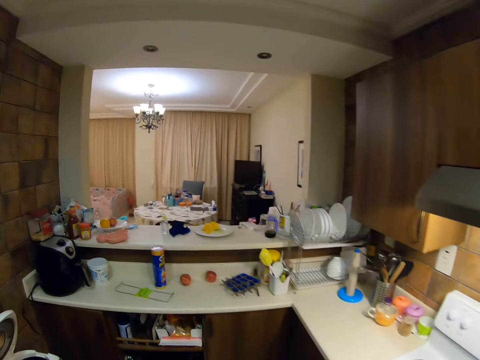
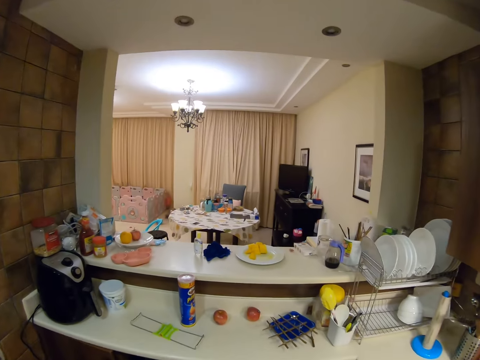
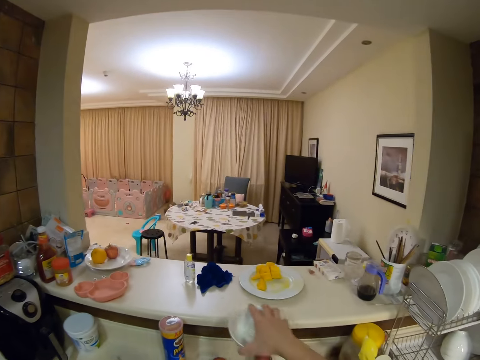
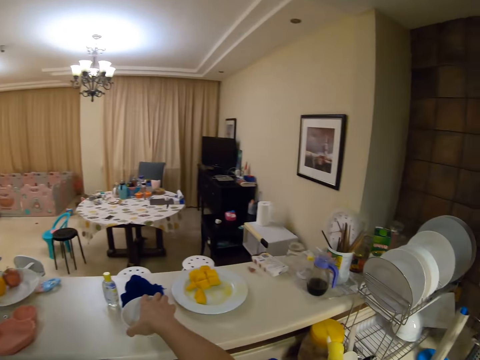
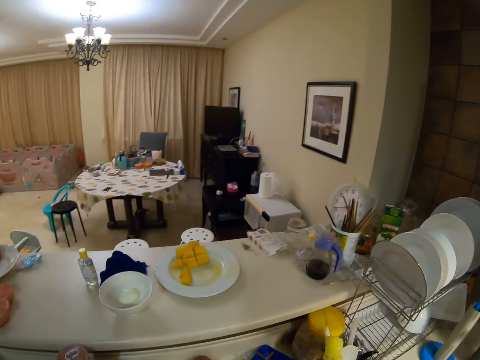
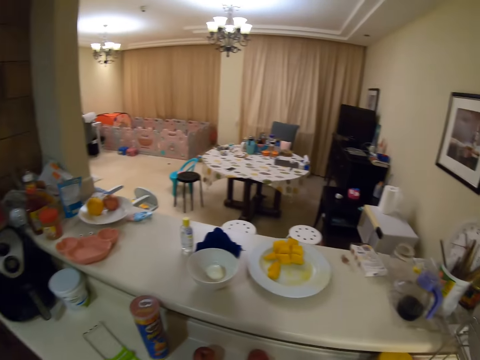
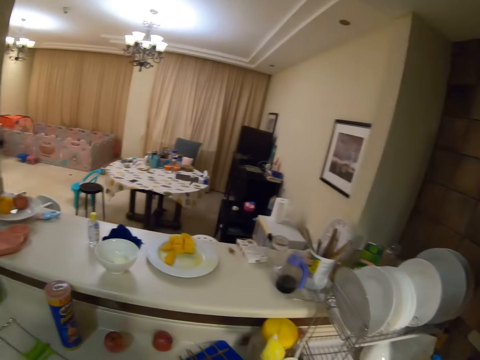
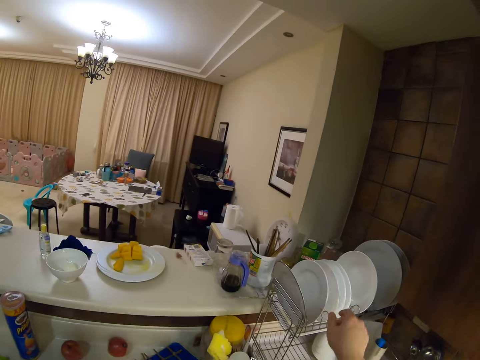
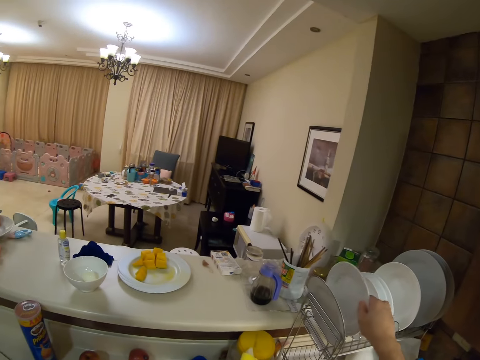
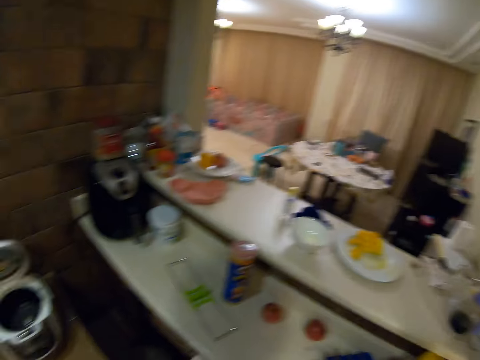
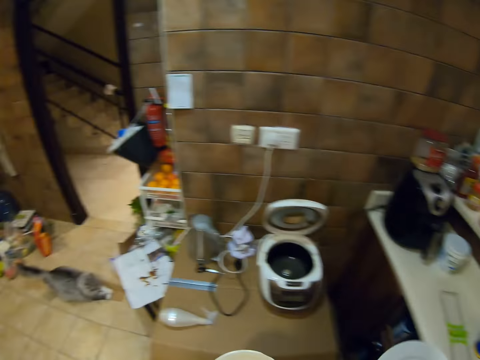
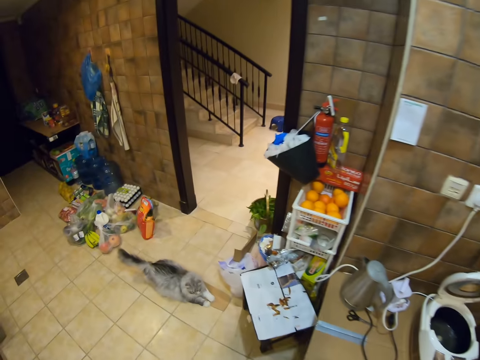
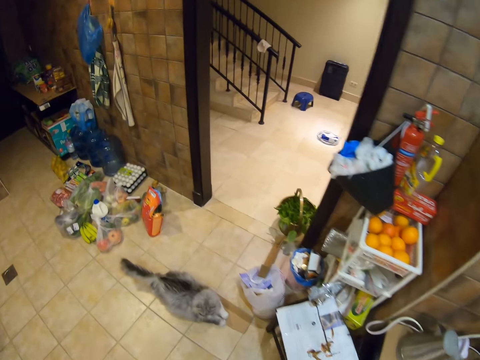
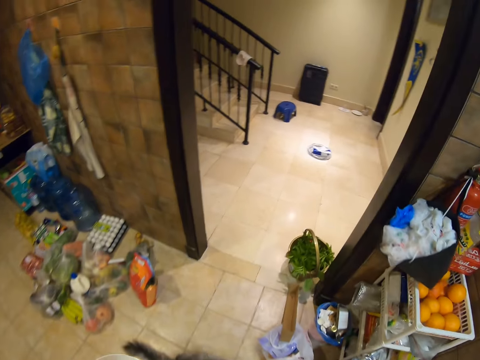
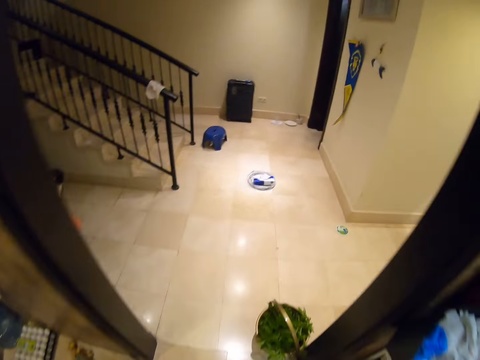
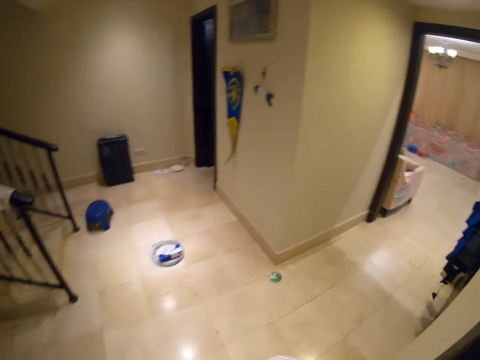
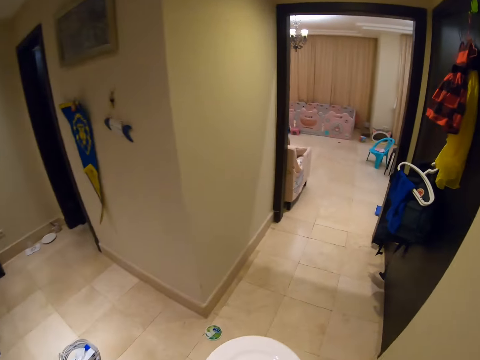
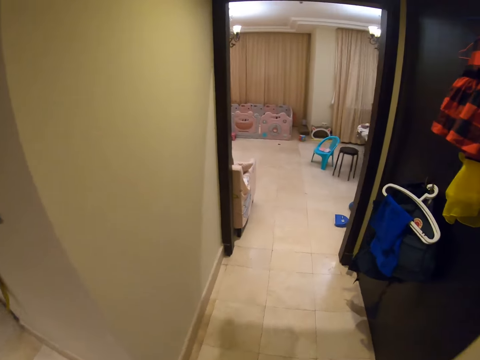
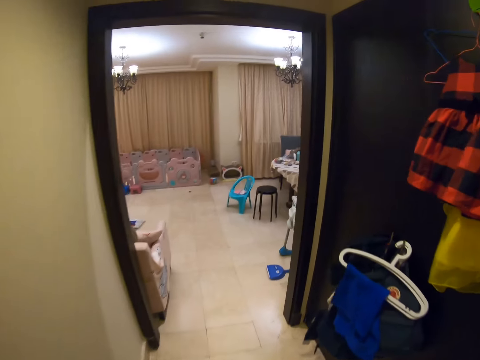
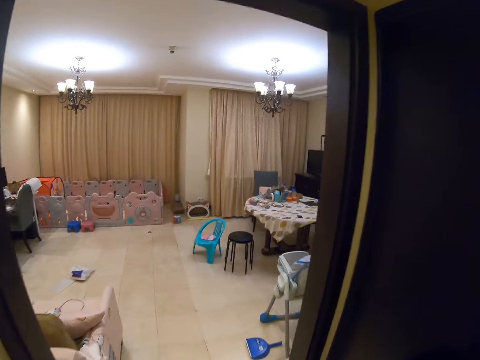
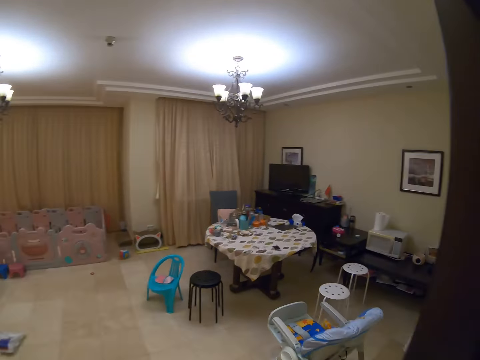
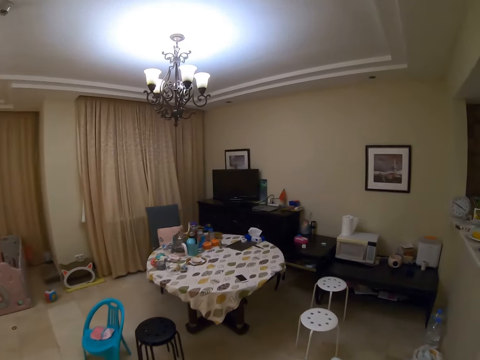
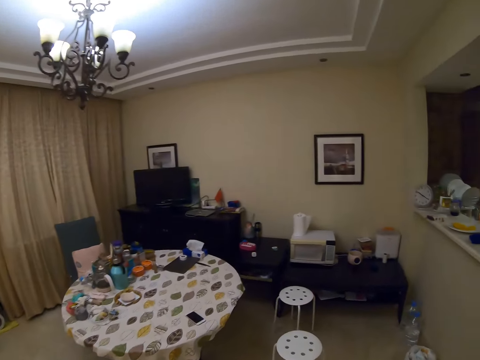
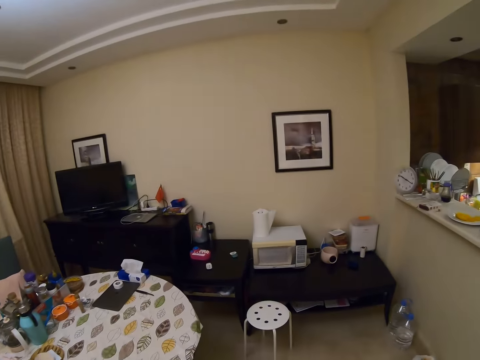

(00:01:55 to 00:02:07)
The camera wearer places a bowl on the table. They pick a plate from the utensils stand. They walk back. They walk out of the kitchen.

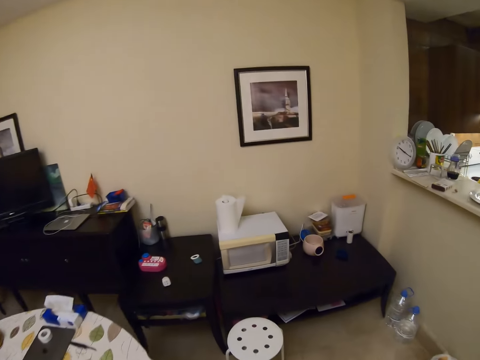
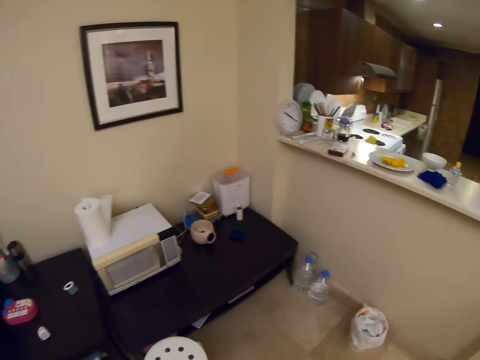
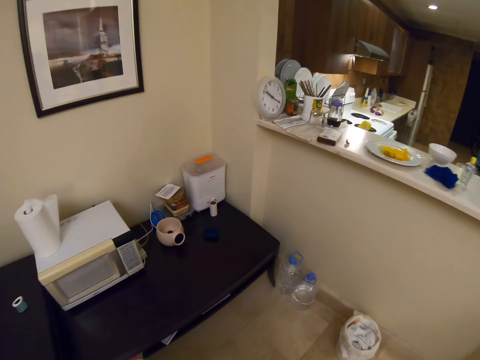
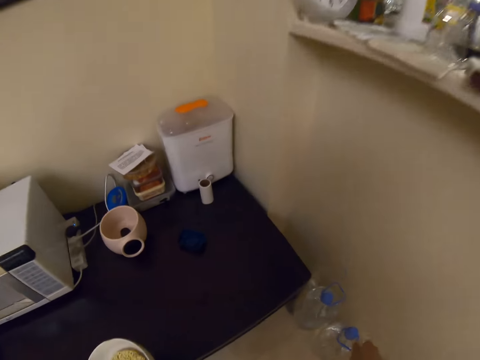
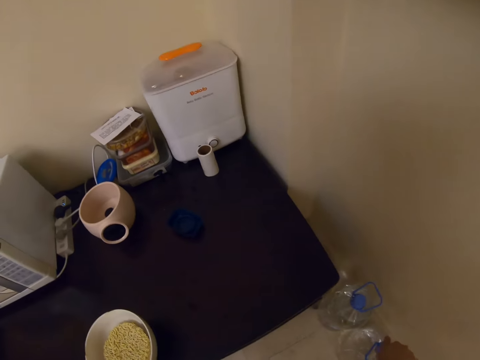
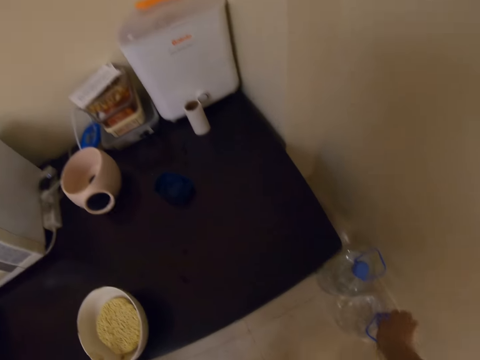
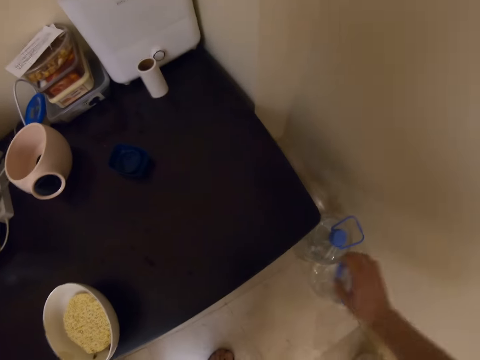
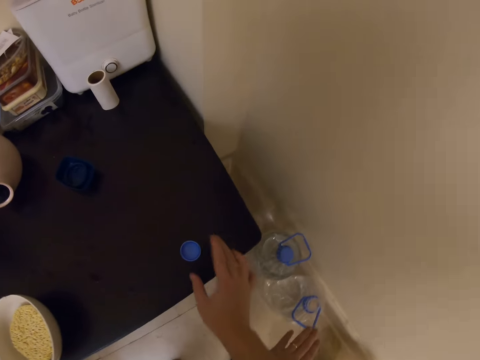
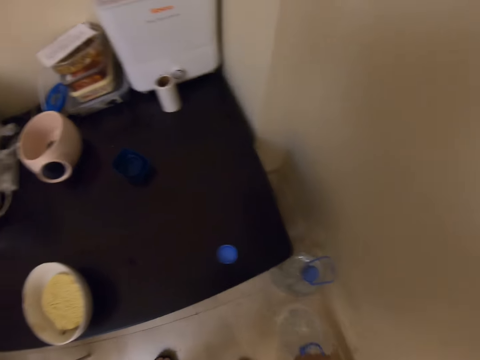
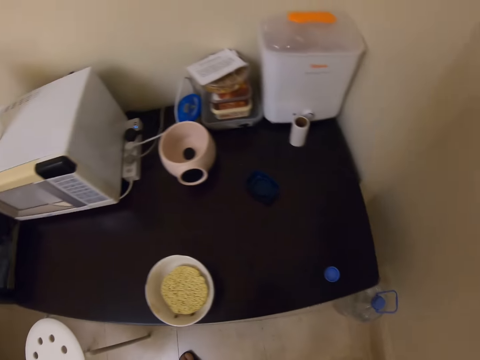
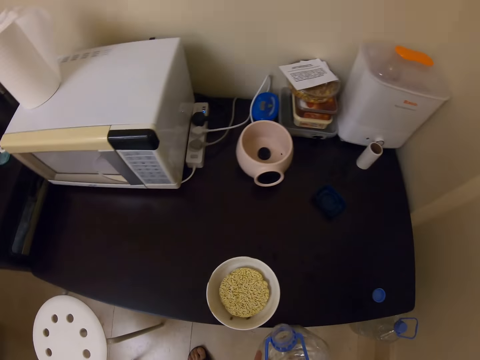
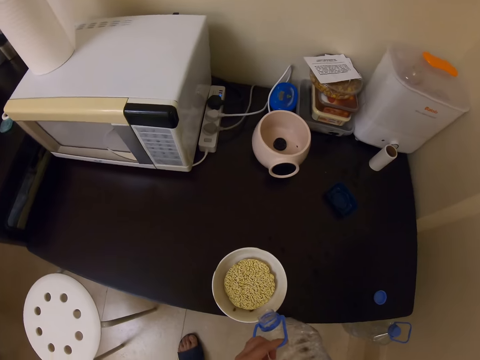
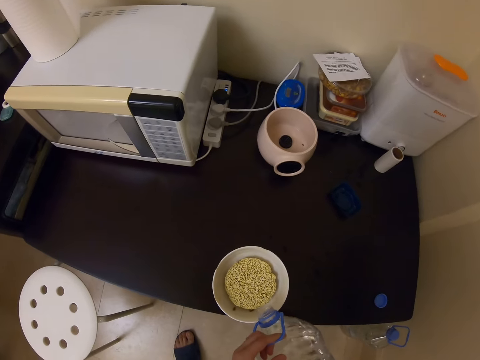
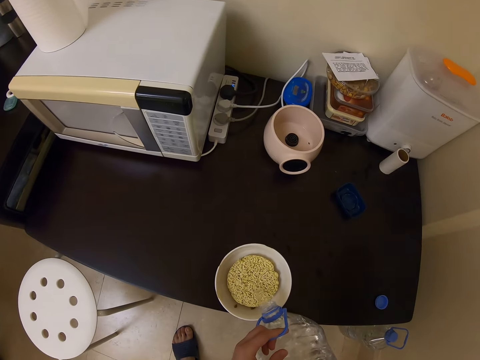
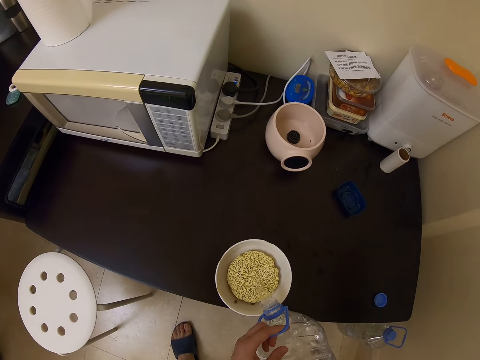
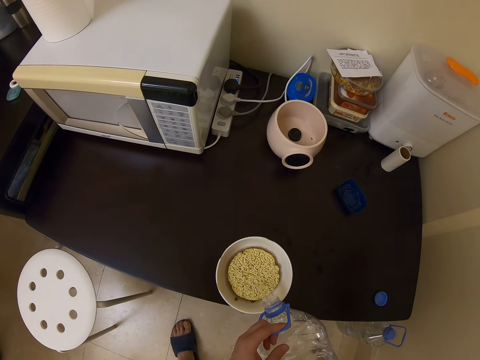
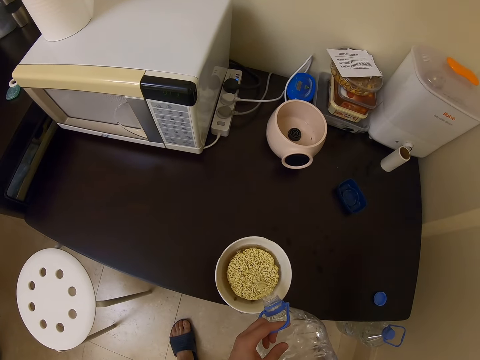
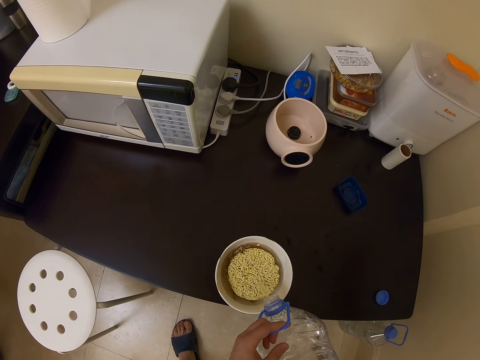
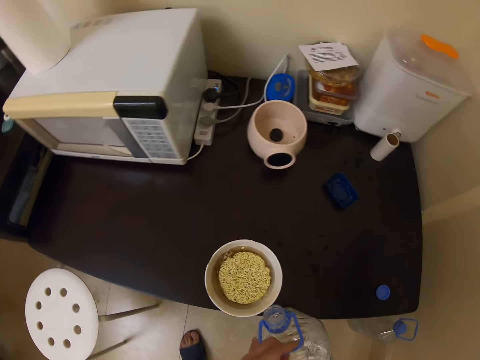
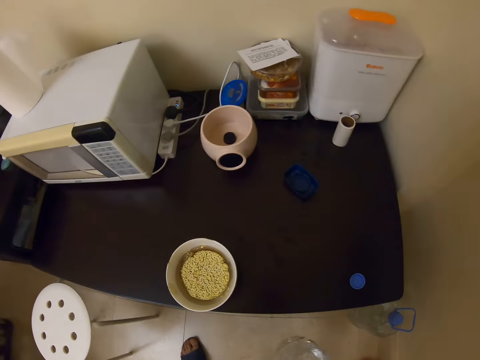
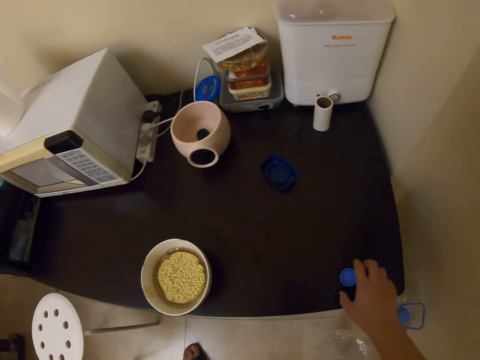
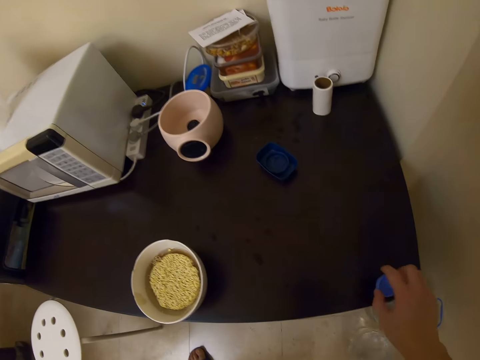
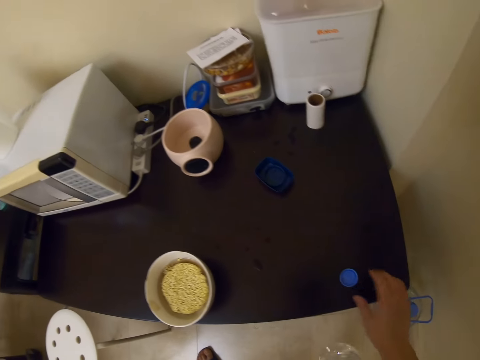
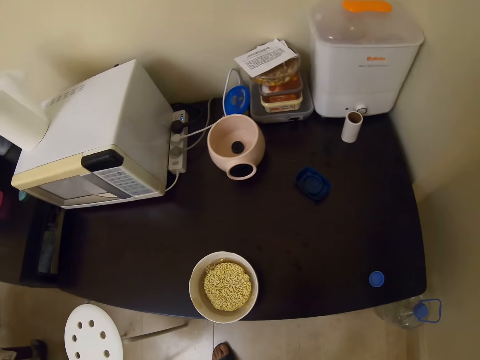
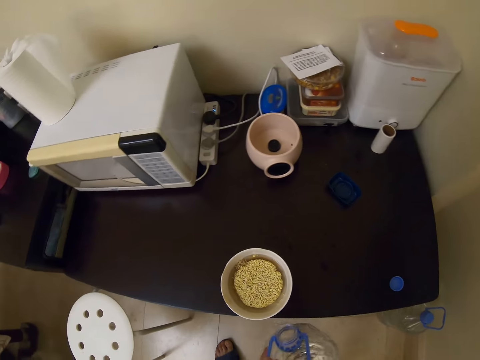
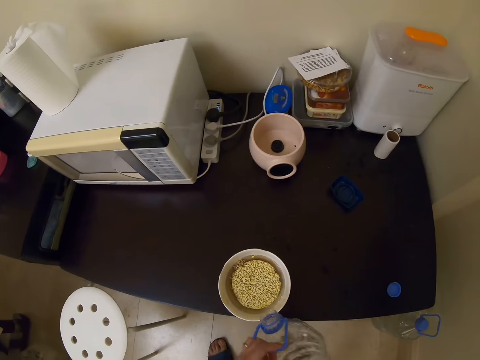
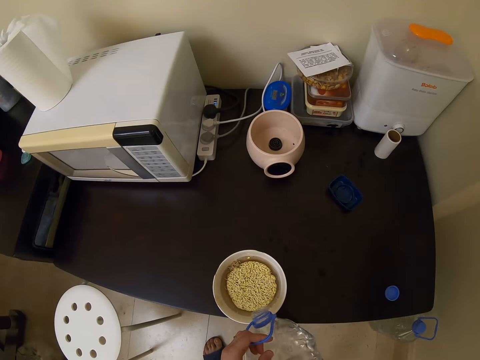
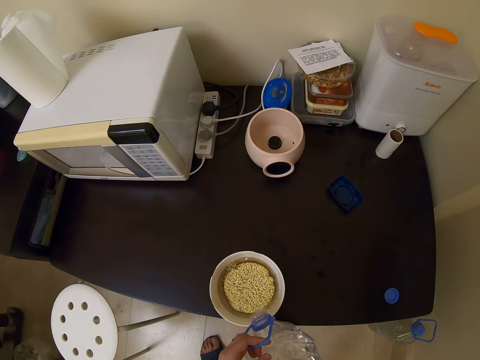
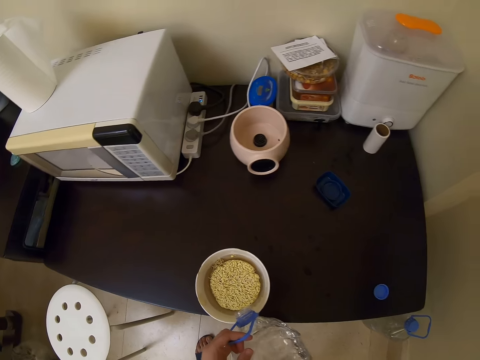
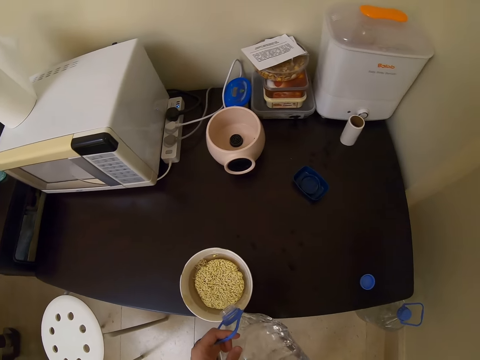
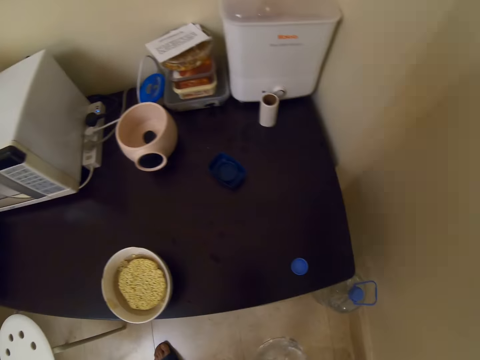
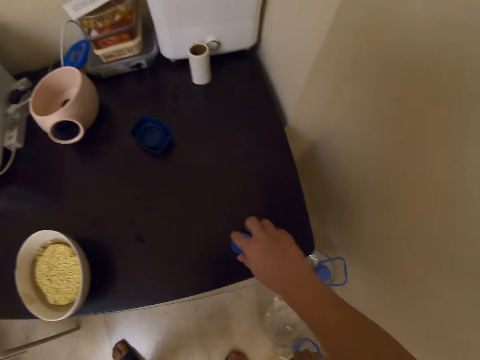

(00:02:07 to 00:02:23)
The camera wearer places the bowl on the table. They open a bottle of water. They pick the bottle of water. They pour water into the bowl with noodles. They pick a bottle lid from the table. They place the lid on the table. They pour water into the bowl with noodles.
